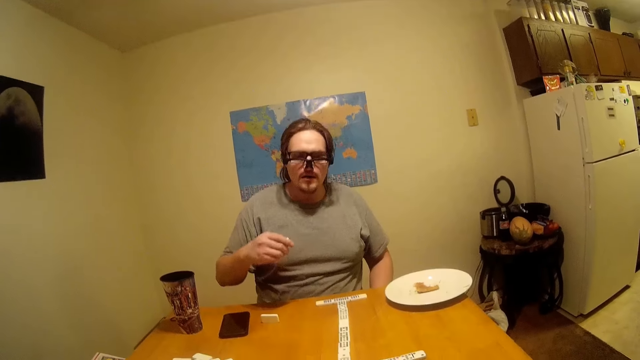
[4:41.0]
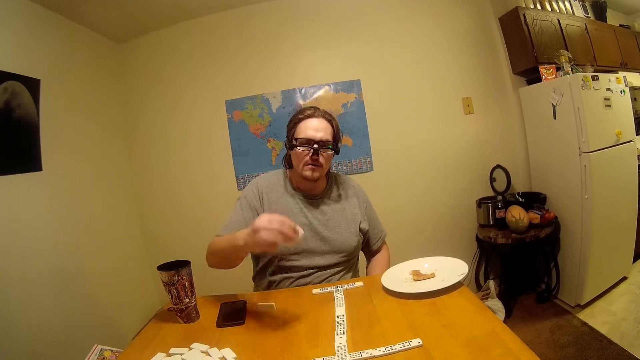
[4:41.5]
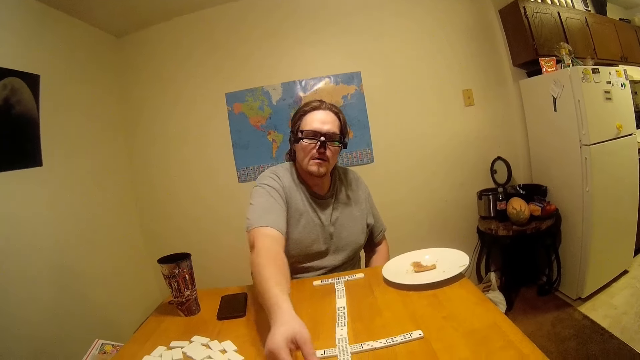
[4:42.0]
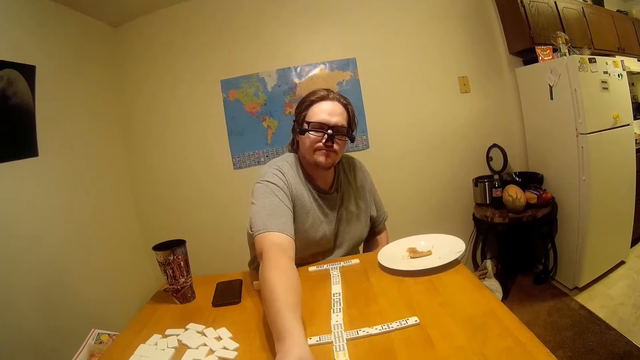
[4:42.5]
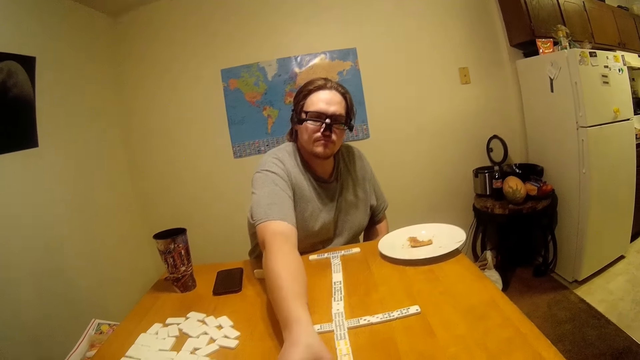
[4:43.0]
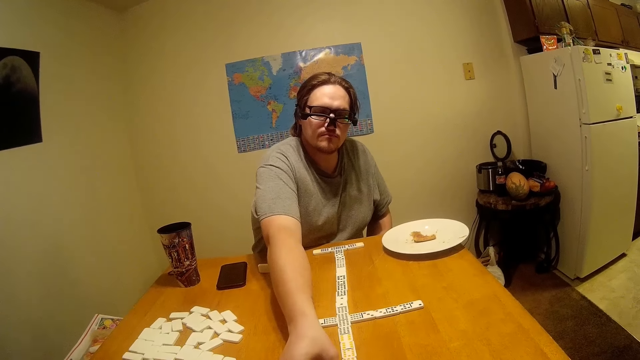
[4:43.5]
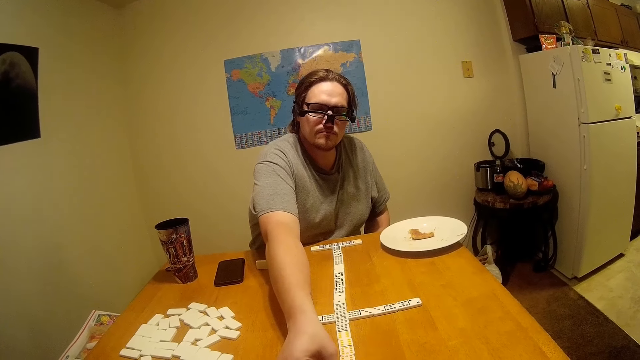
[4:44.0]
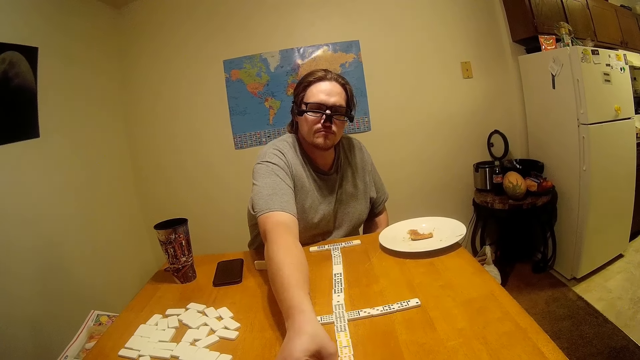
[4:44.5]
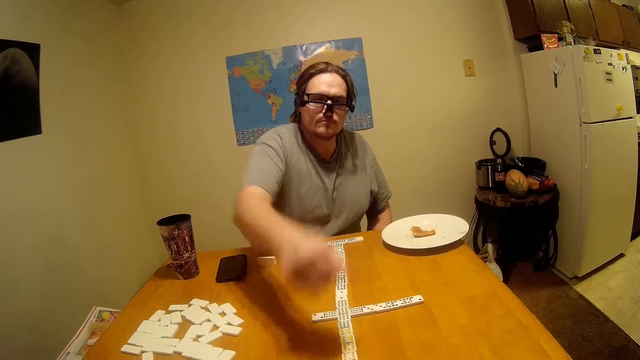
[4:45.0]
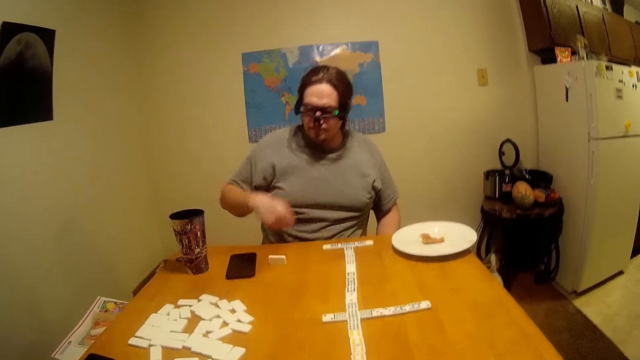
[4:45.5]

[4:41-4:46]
A man puts the piece on the table.

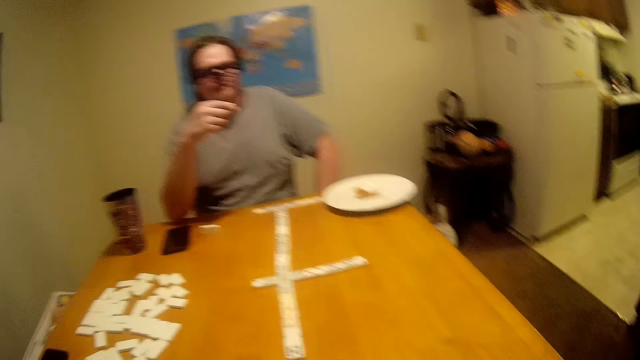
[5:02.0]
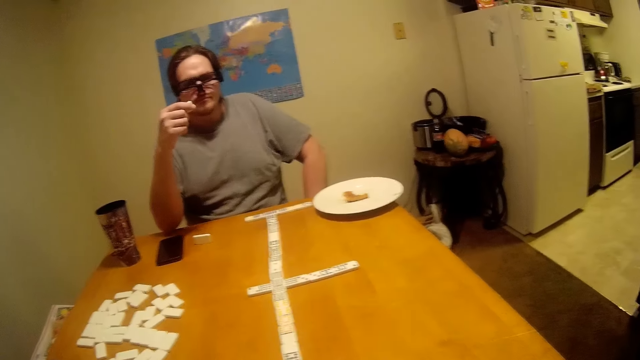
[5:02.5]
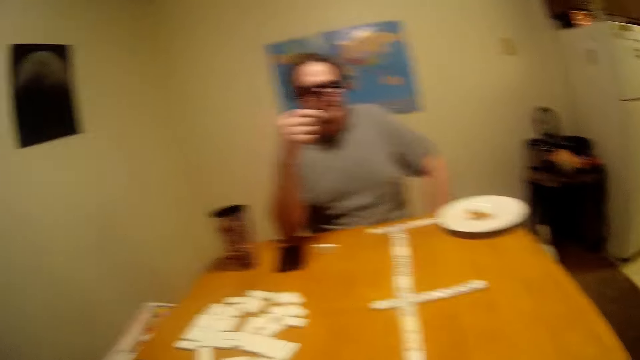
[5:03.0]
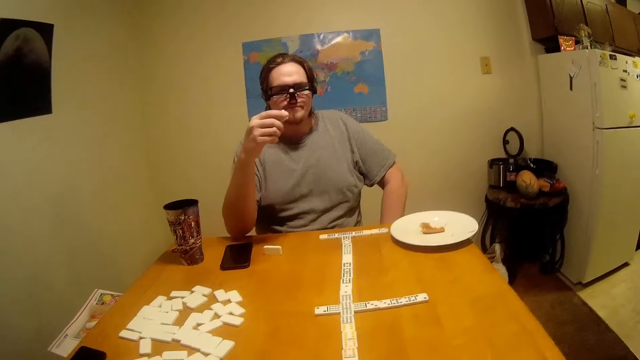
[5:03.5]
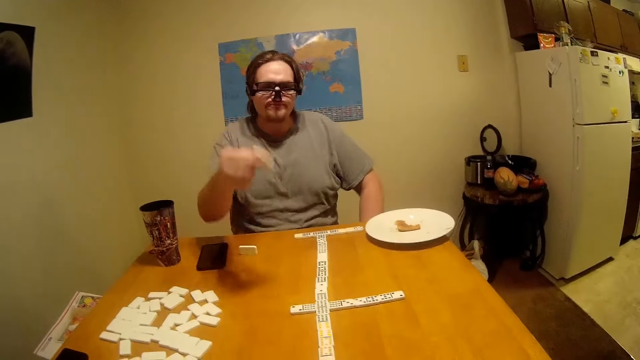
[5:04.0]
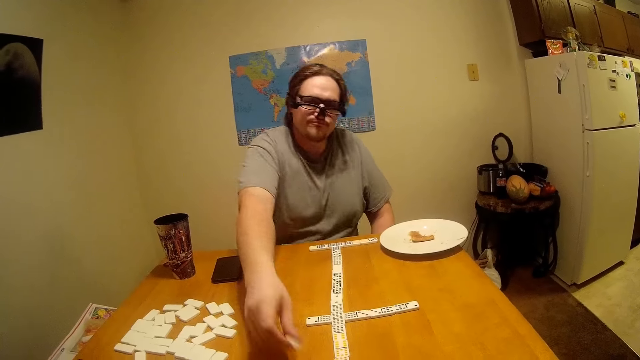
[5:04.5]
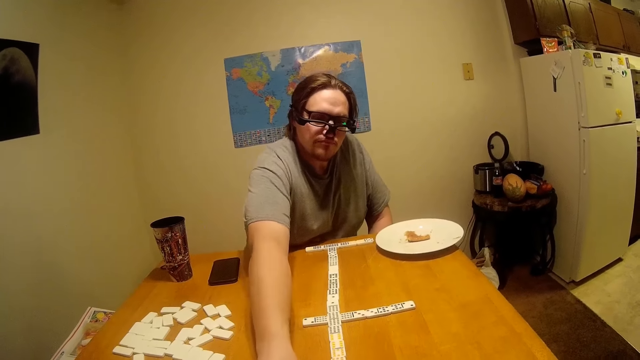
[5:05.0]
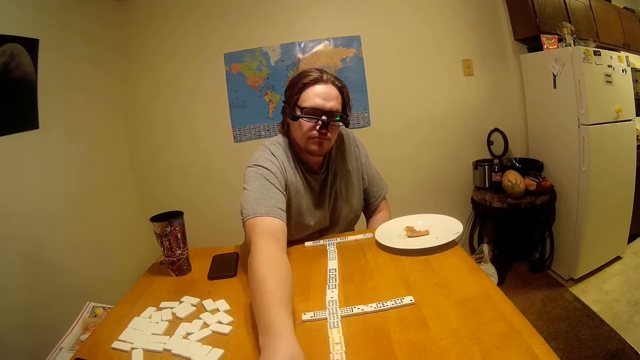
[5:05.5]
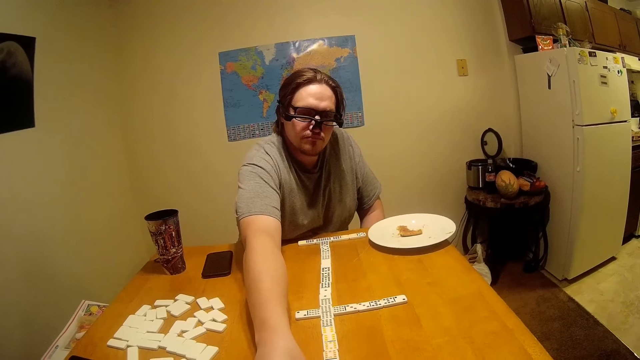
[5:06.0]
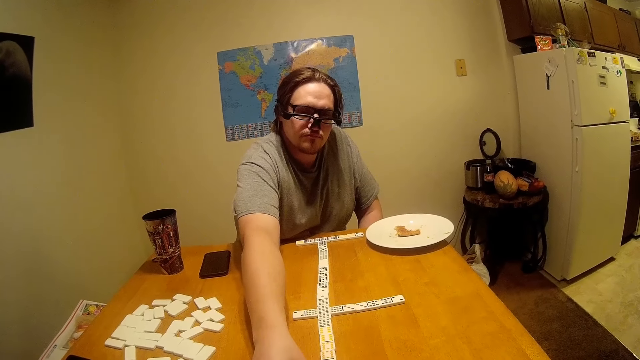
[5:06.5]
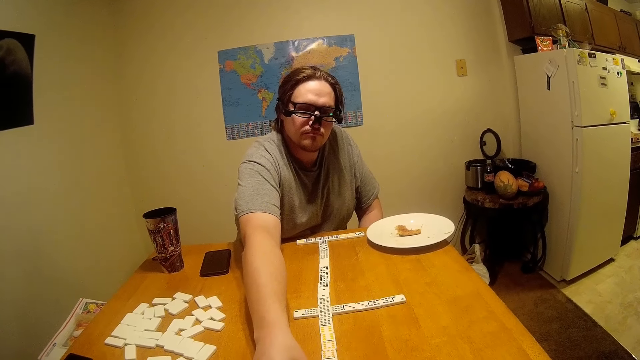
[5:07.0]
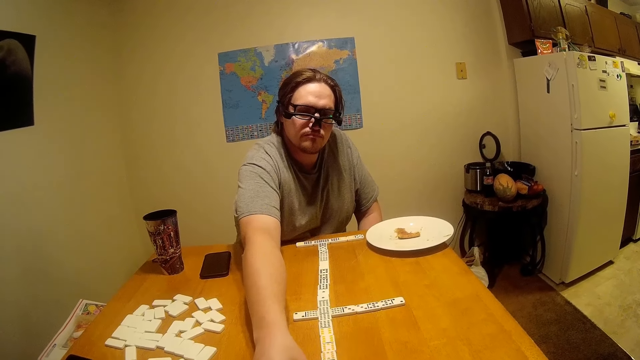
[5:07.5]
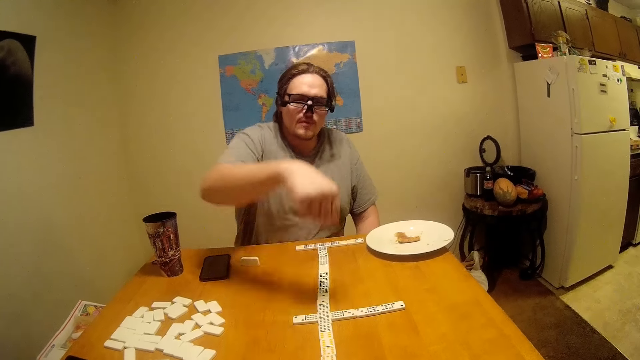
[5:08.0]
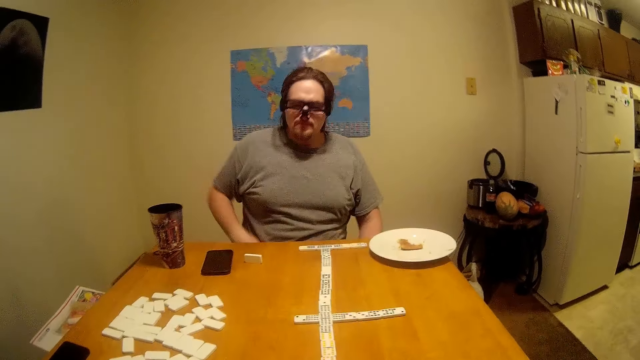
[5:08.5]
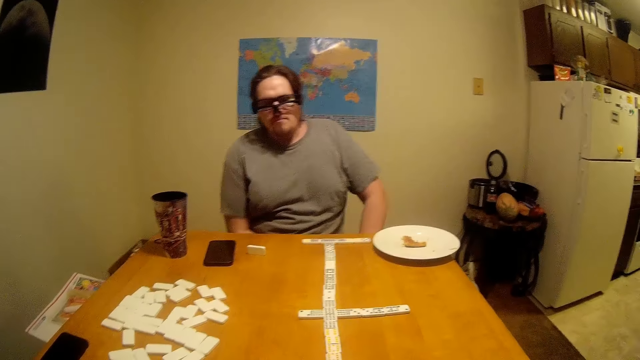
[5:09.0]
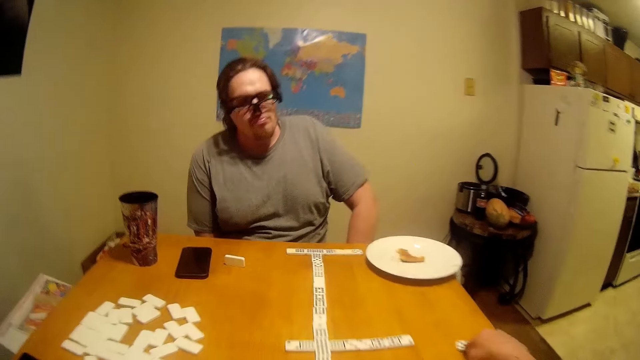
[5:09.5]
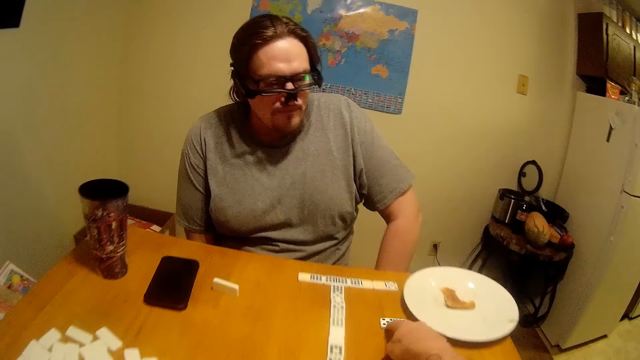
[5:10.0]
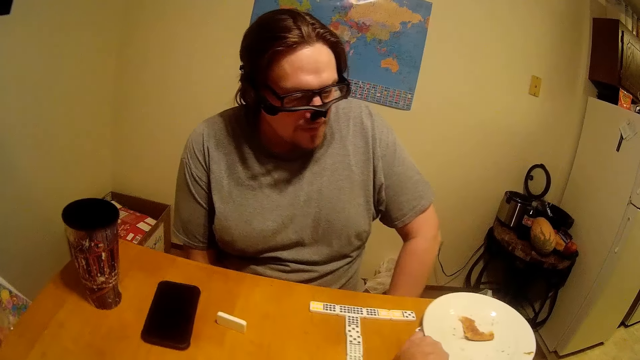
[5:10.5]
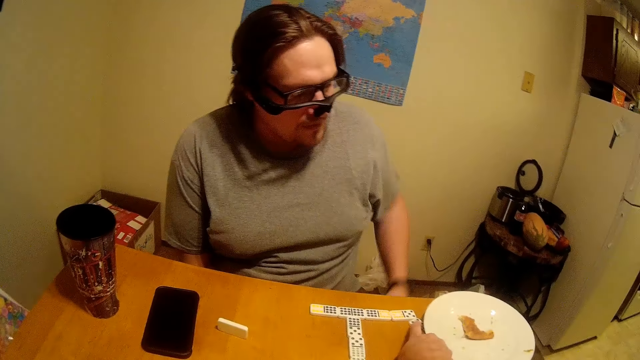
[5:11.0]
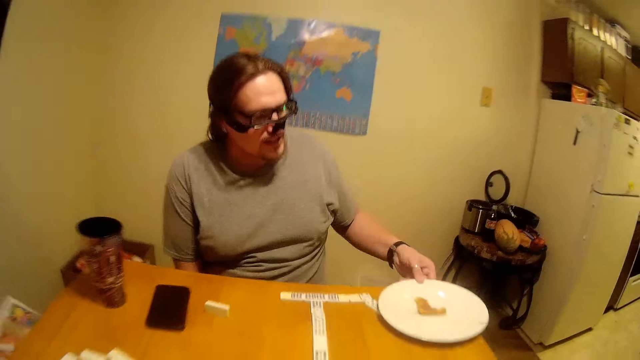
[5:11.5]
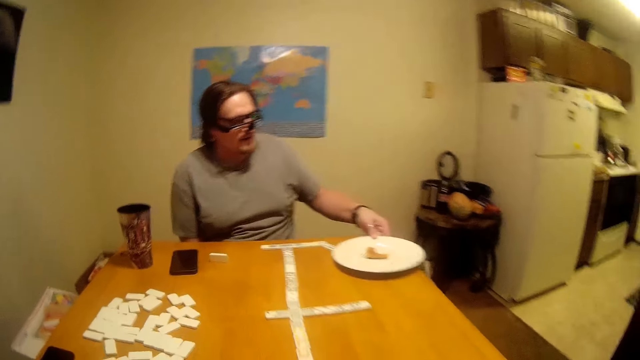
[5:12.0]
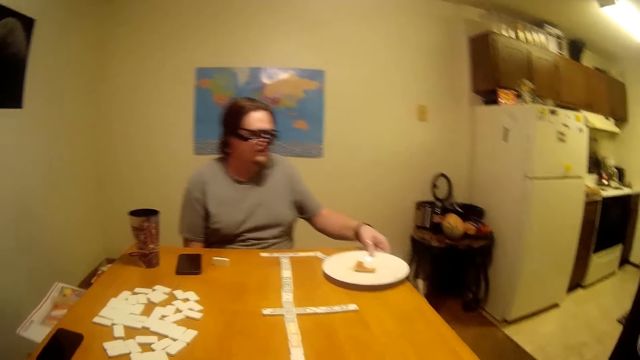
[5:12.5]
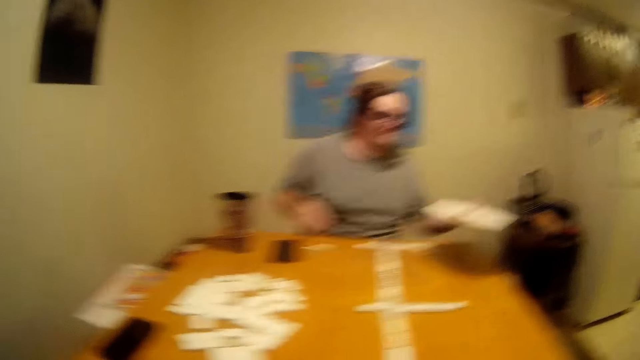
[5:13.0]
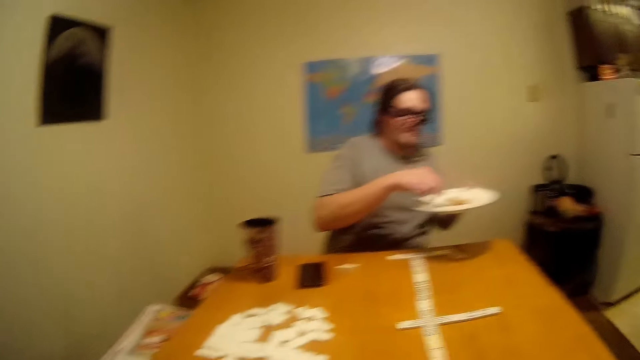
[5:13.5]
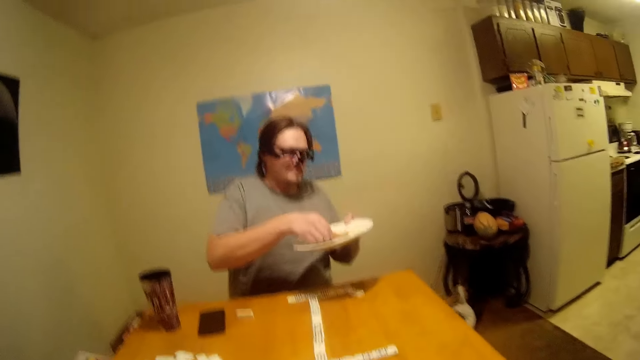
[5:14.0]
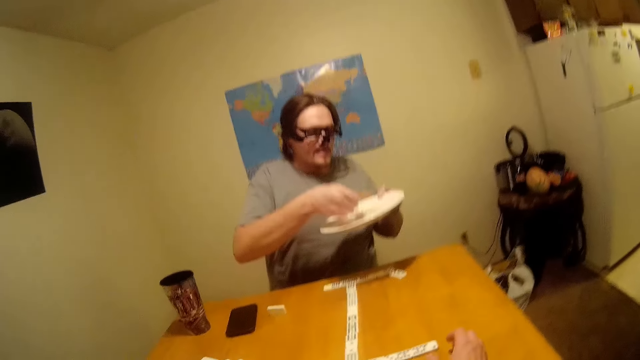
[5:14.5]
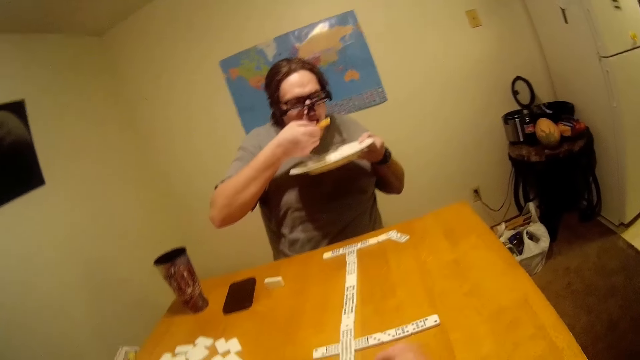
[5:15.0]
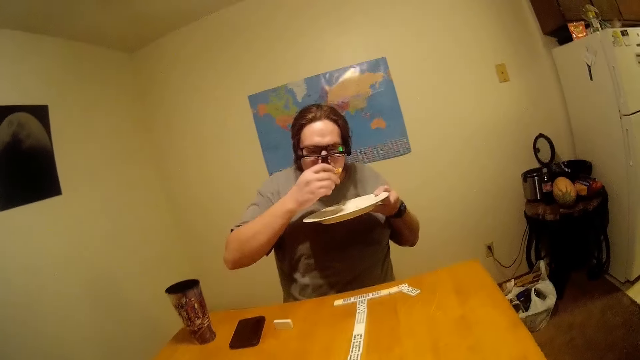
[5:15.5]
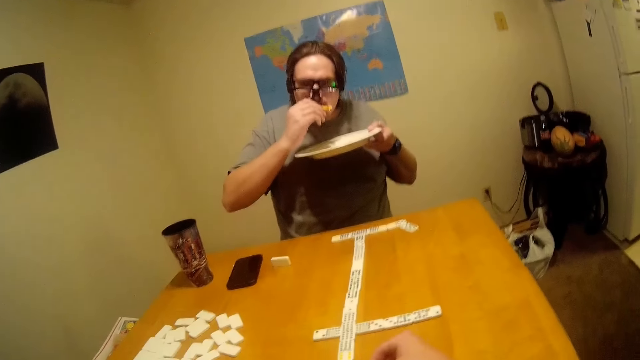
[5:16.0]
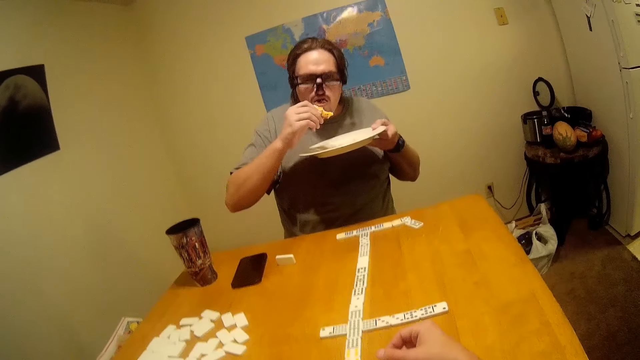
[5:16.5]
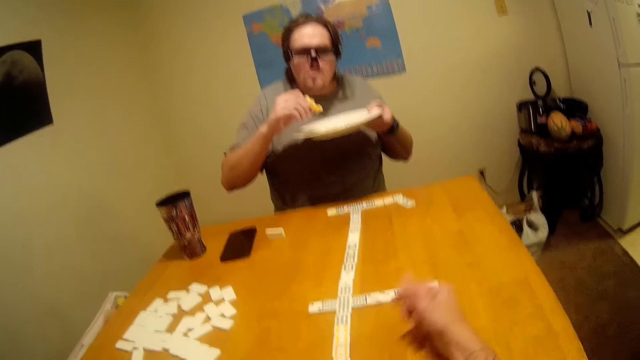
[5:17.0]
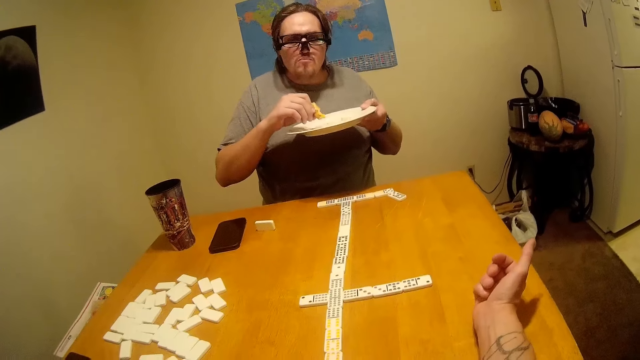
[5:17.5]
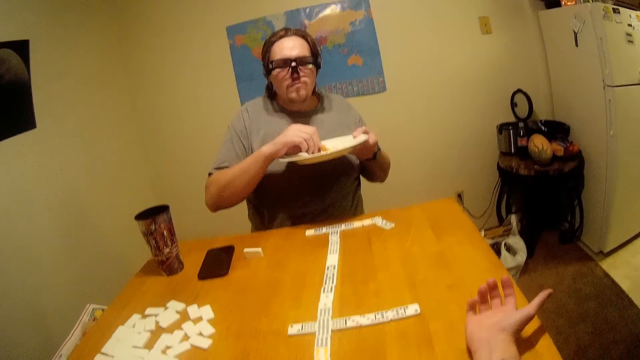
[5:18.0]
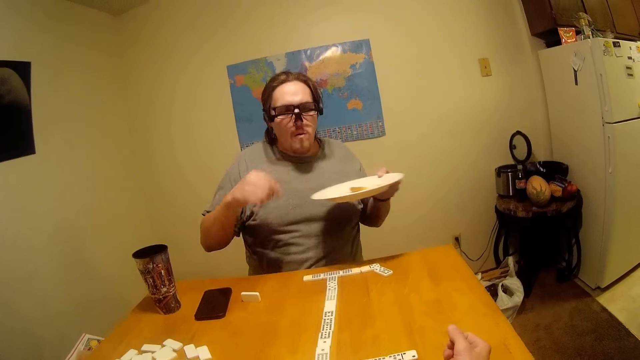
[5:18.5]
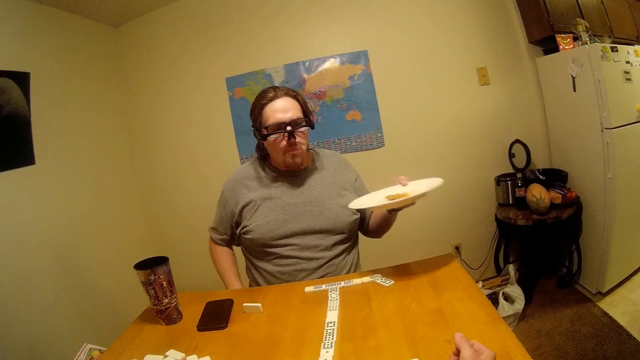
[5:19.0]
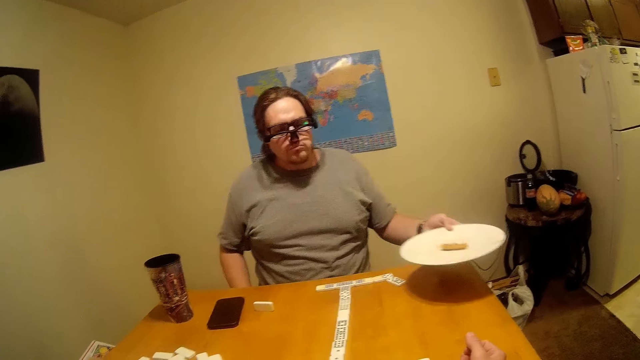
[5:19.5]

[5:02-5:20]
A man holds the piece on his hand. He puts the piece of Chinese board game on the table. The camera wearer looks at the game. They put a piece of Chinese board game on the table. The man picks a plate from the table. He lifts the plate, picks up the food and eats a piece of bread. The camera wearer moves the hand.
